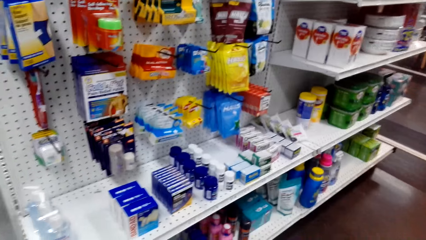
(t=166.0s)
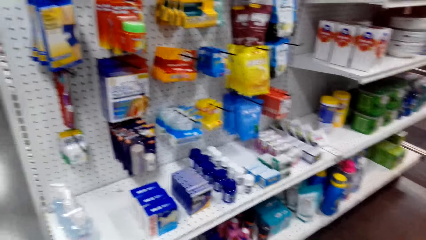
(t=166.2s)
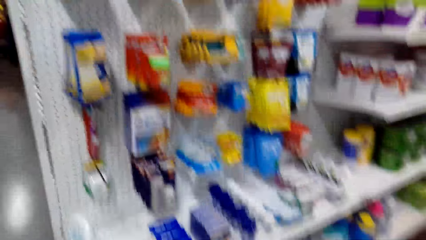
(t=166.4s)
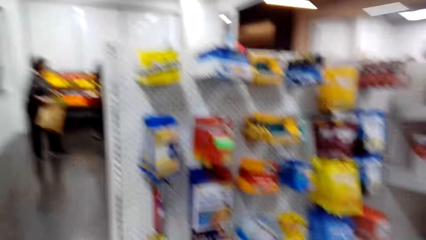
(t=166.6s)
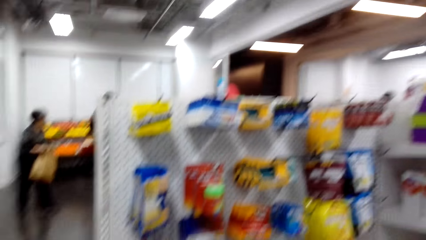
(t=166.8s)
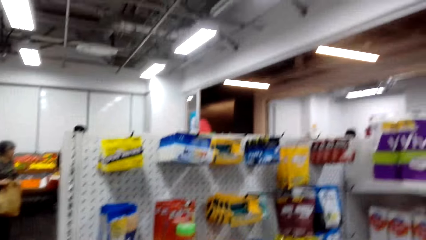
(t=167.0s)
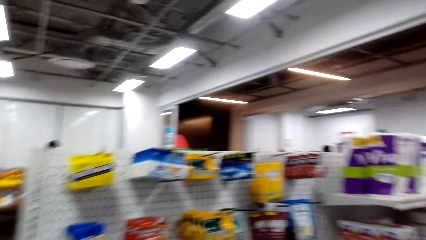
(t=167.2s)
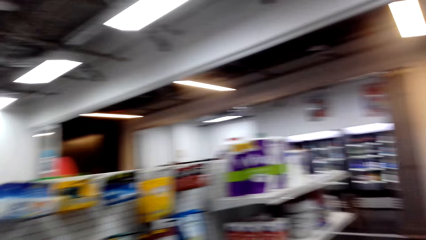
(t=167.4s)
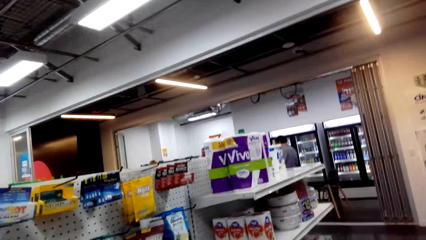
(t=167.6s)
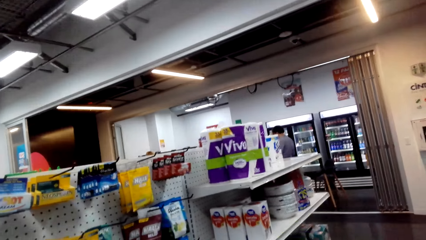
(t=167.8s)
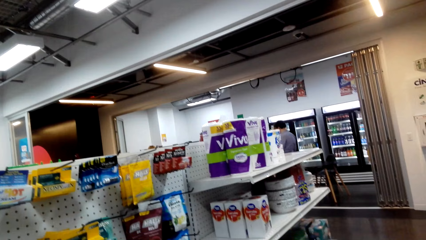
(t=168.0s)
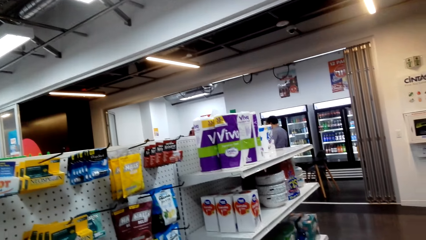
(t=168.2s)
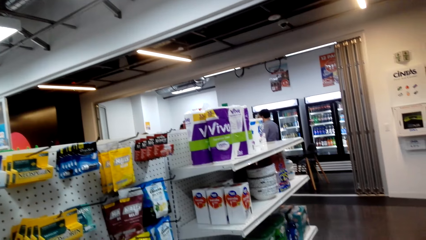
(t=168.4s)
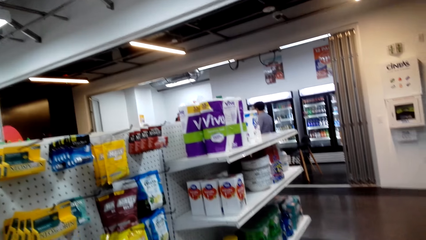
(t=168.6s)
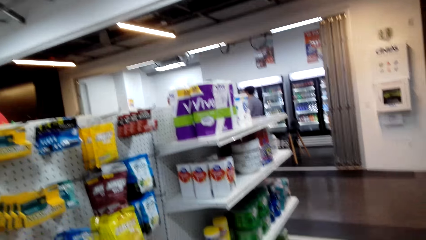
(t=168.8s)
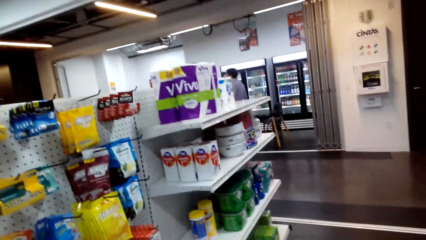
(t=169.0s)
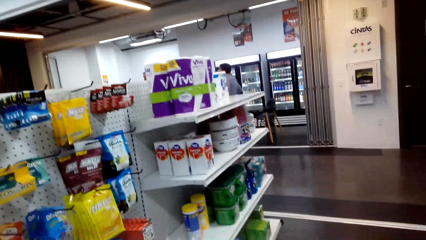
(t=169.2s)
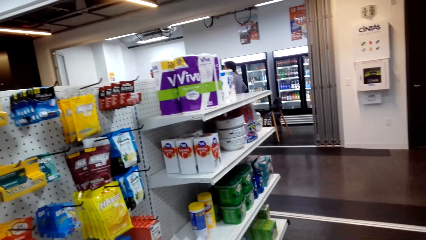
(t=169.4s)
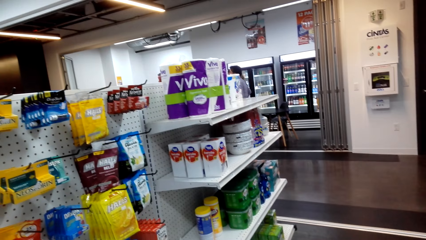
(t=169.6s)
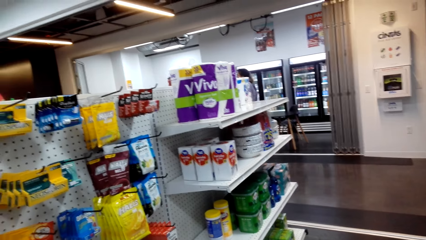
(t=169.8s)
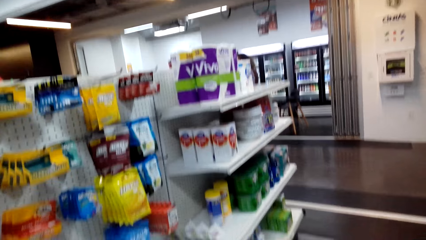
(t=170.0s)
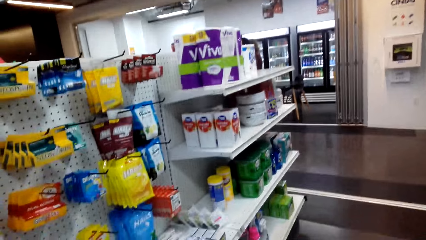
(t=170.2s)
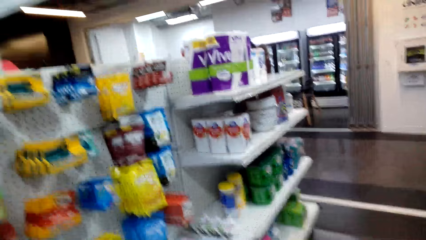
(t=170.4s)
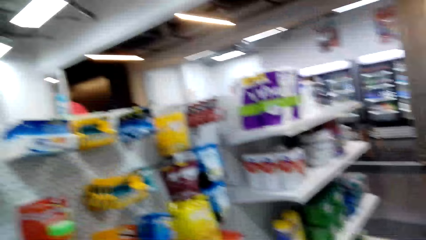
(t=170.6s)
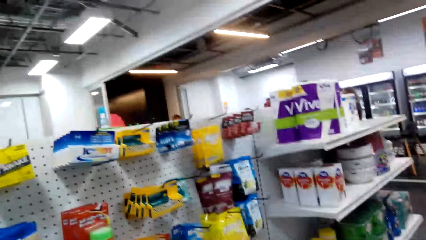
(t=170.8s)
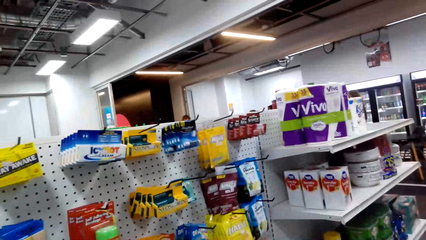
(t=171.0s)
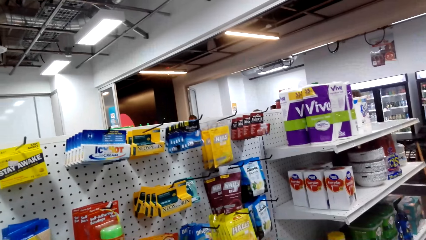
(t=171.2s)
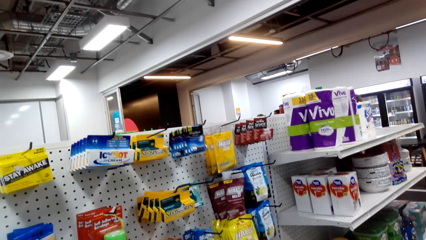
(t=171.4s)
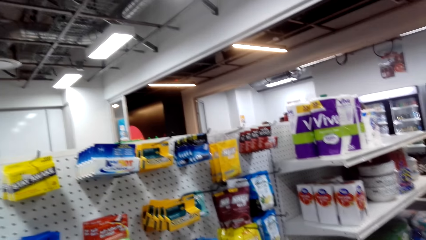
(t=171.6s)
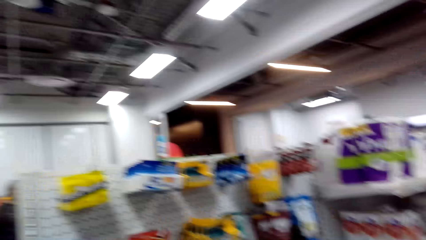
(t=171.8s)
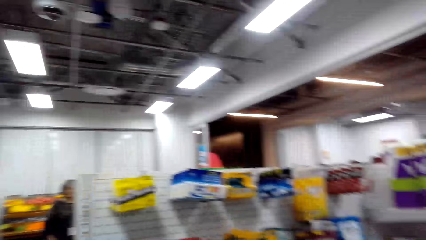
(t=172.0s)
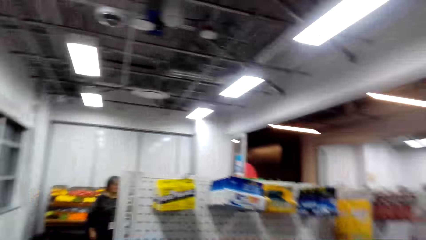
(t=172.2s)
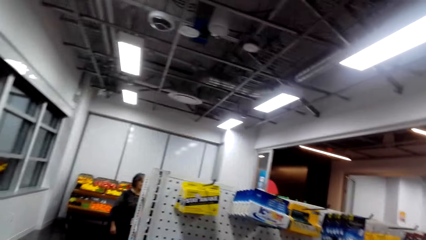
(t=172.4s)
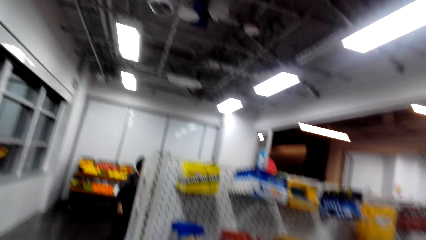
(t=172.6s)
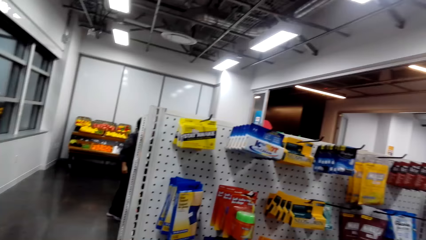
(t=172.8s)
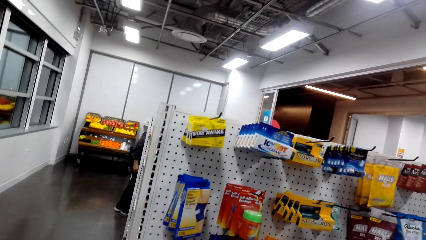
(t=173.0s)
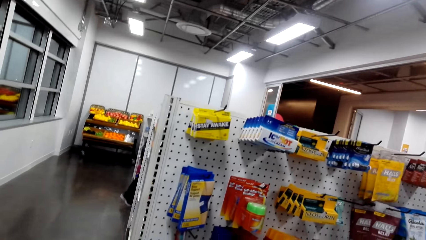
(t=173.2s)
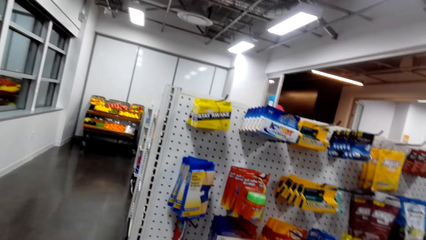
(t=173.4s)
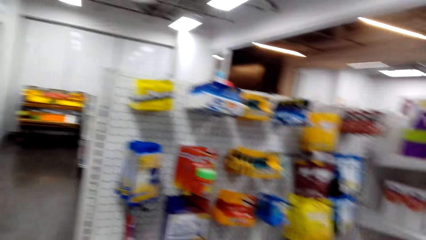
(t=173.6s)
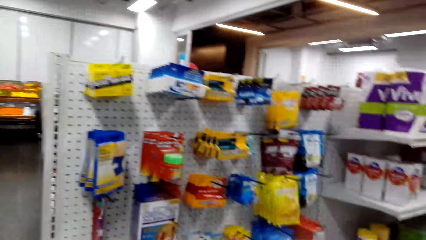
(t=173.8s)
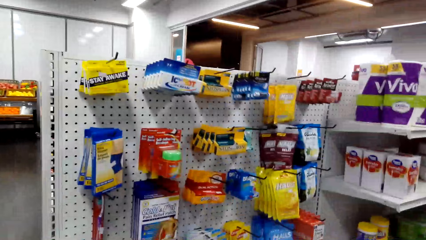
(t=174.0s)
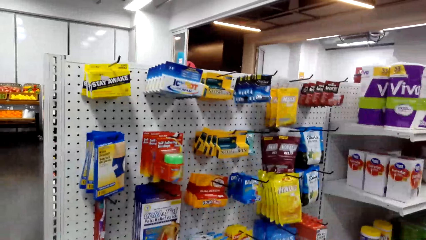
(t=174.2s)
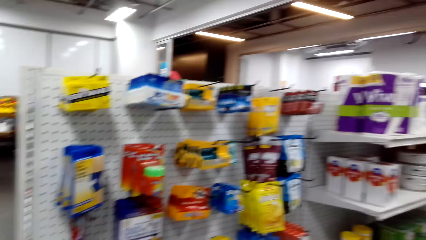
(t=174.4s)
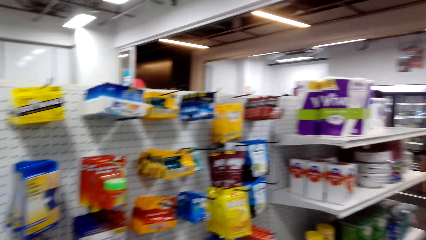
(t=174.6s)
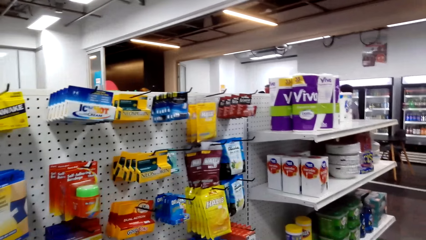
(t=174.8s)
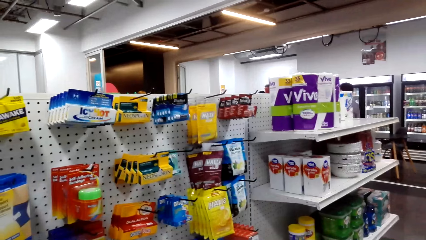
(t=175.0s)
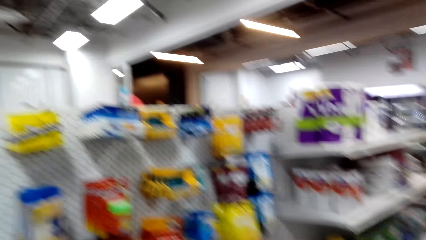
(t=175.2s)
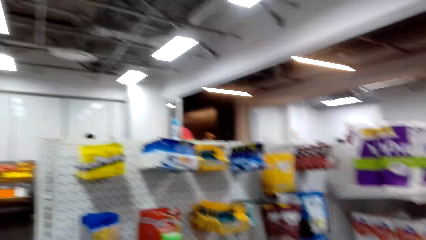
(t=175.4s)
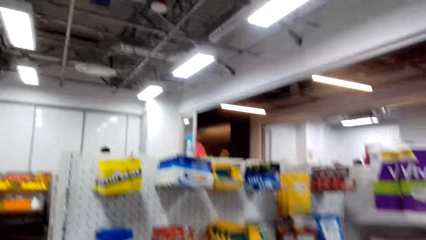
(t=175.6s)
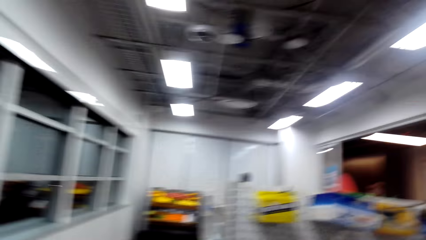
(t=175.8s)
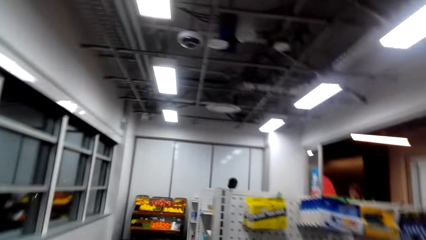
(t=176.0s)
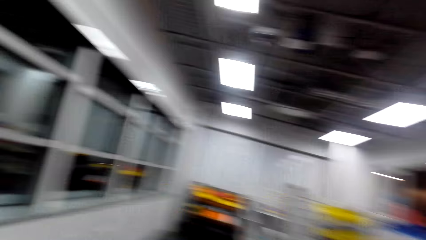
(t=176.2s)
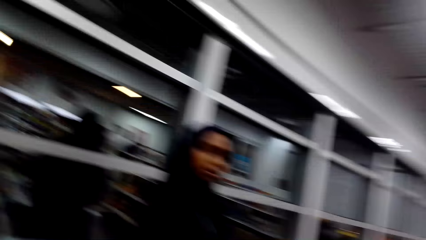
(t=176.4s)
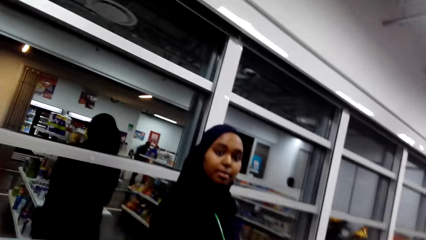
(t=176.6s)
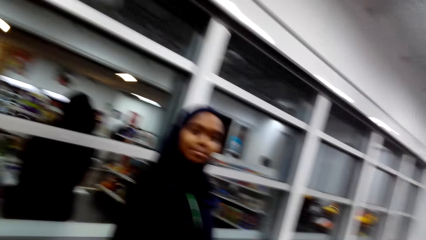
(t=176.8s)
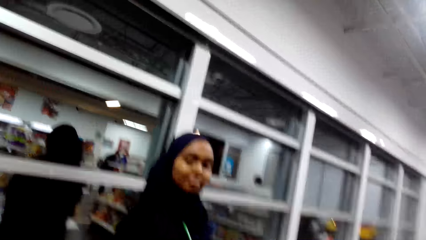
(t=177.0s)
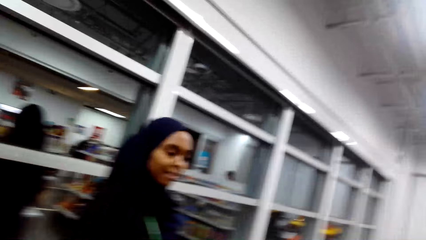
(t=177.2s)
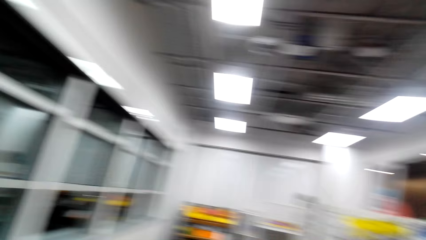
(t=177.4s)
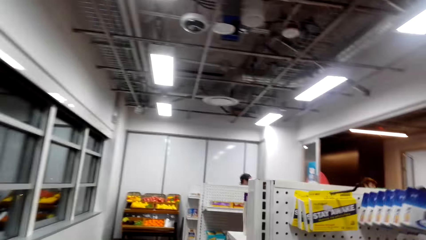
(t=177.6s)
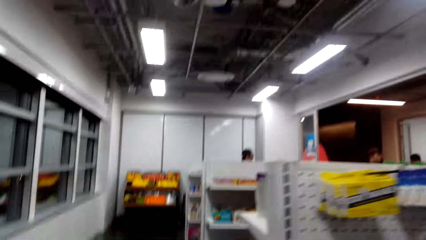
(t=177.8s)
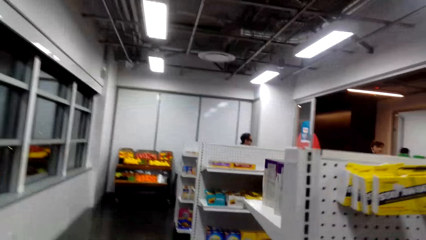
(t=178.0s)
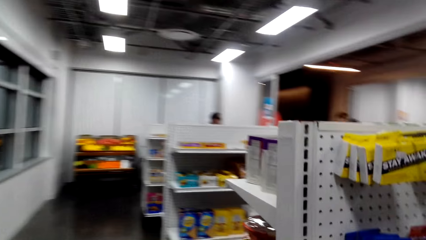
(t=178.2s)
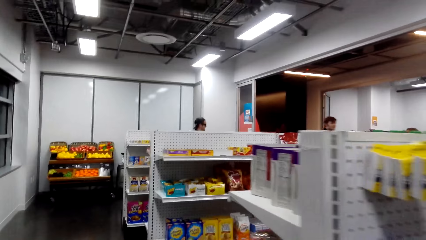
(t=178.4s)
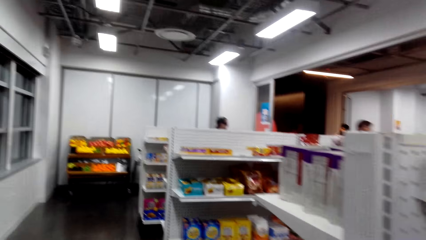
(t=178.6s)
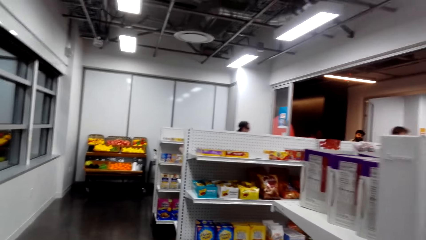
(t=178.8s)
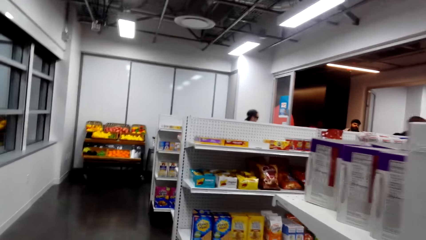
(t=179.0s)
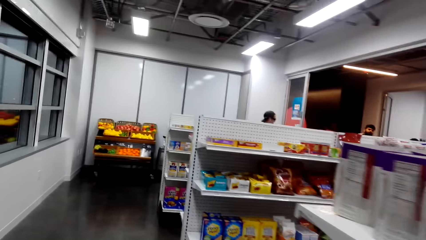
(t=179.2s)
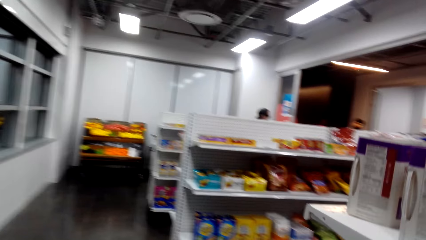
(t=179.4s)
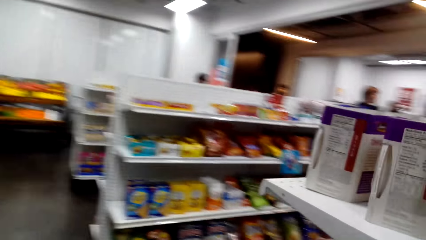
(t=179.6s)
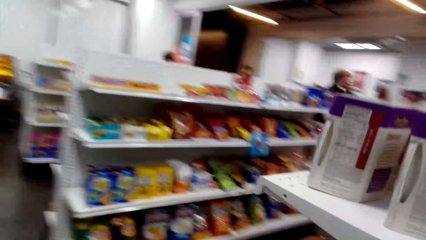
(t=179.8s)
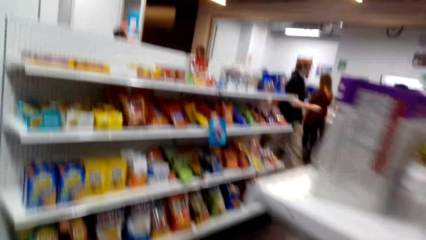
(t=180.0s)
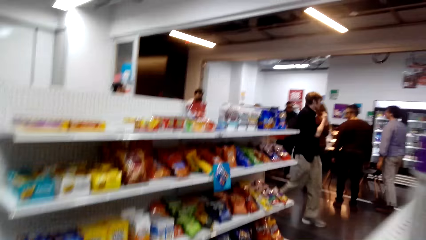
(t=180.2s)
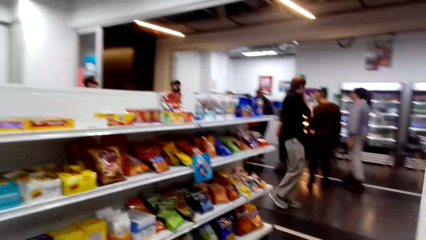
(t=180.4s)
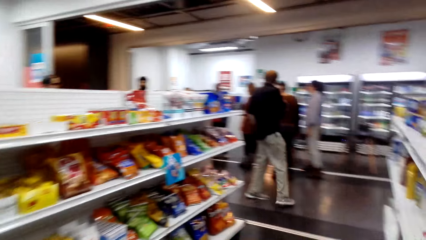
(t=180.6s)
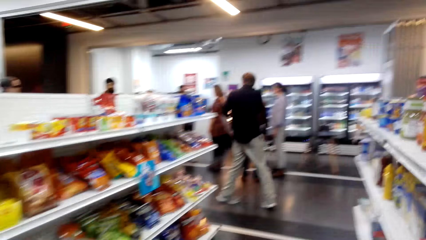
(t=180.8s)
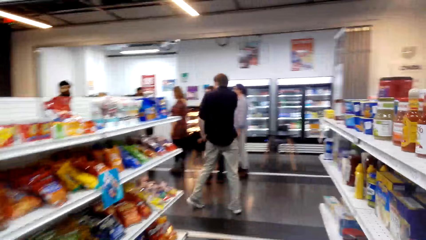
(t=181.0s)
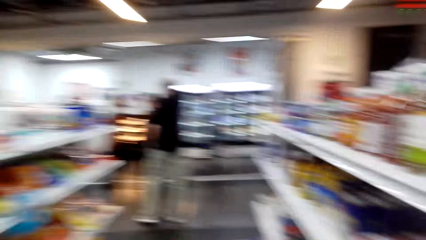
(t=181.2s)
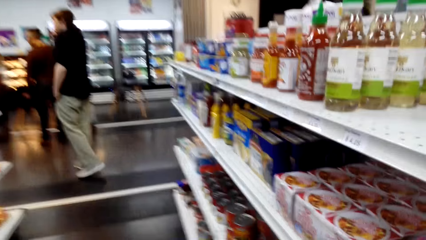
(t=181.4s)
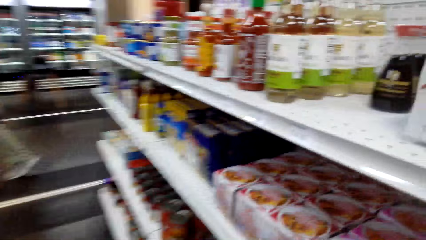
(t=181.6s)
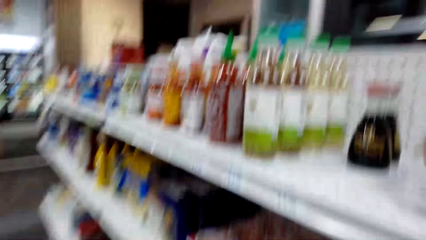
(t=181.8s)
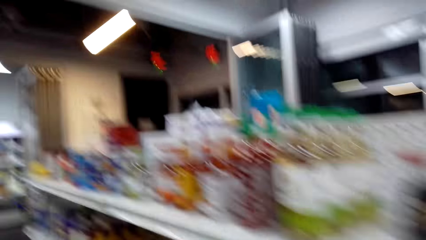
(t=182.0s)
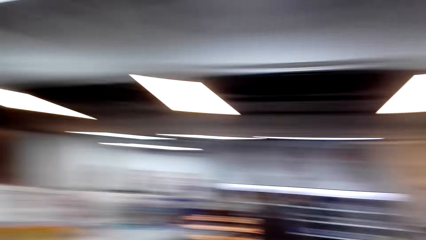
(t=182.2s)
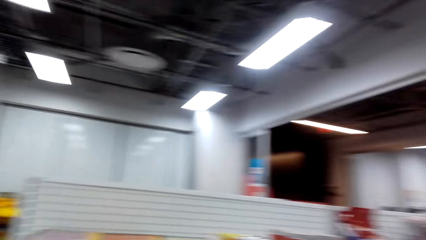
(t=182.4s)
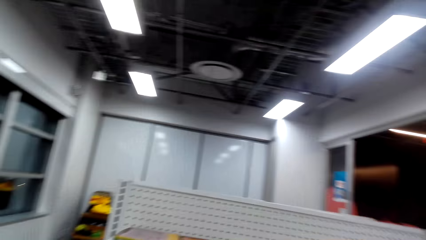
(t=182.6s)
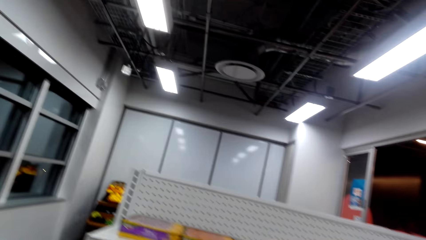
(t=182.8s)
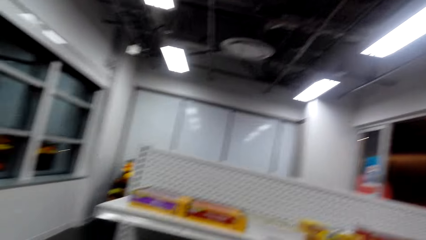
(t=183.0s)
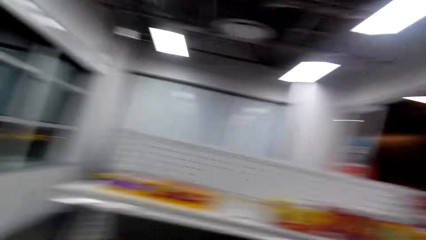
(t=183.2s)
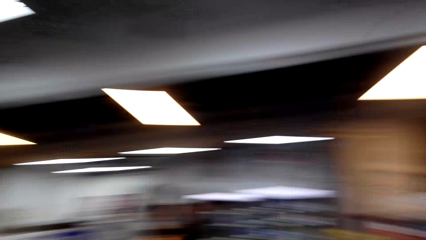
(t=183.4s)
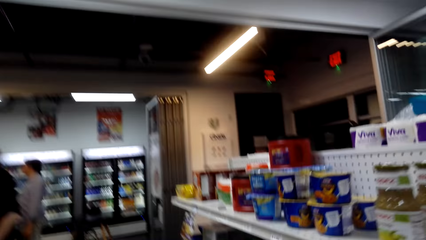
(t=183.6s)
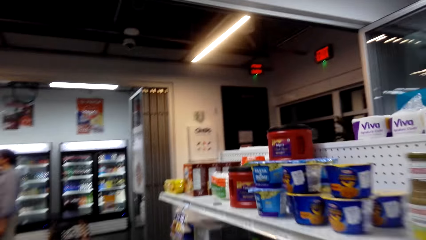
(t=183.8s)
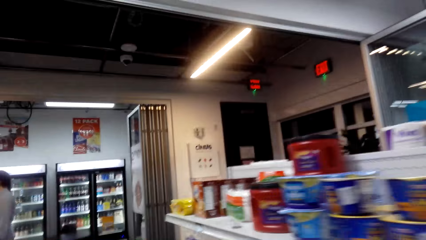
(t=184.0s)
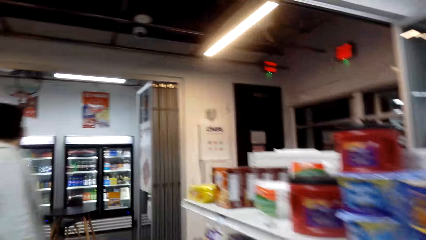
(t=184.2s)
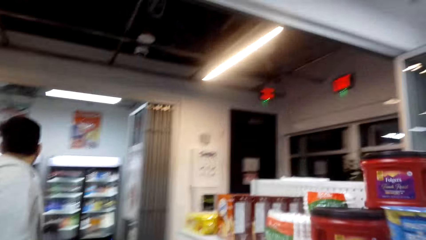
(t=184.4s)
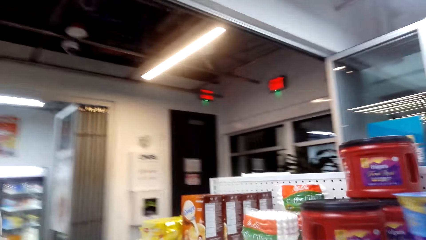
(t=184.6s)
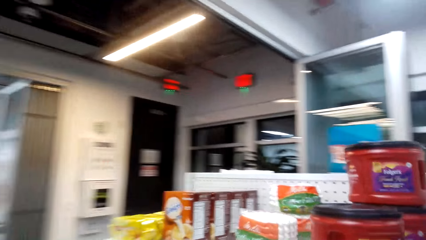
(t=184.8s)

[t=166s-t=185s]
A lady looks at the camera wearer. The camera wearer walks around.
